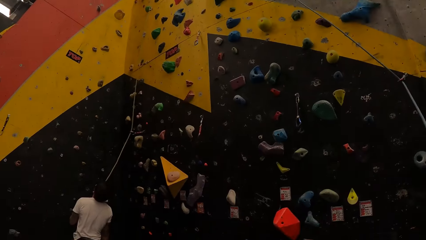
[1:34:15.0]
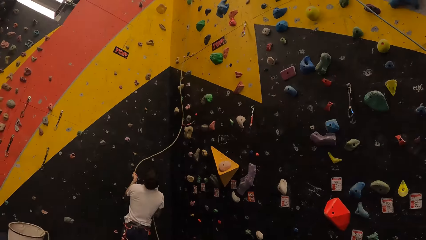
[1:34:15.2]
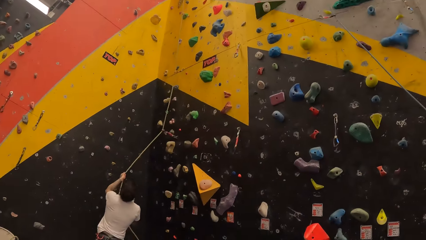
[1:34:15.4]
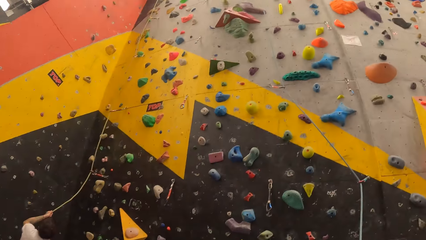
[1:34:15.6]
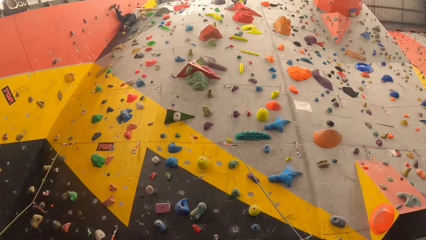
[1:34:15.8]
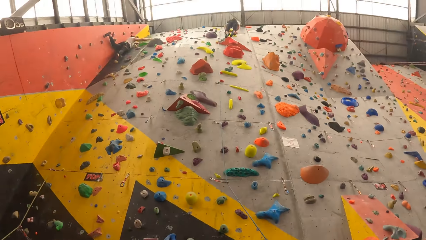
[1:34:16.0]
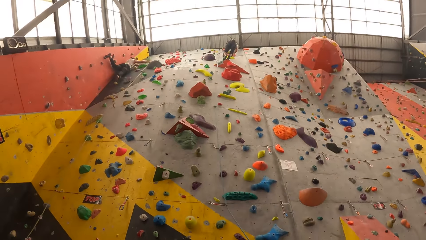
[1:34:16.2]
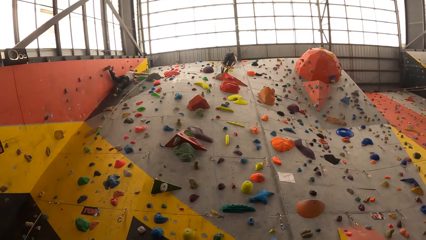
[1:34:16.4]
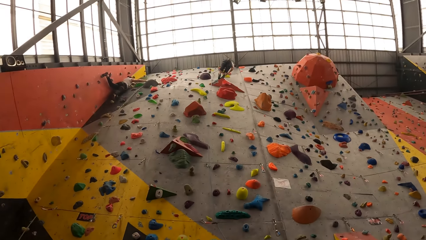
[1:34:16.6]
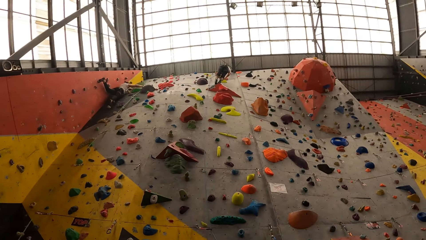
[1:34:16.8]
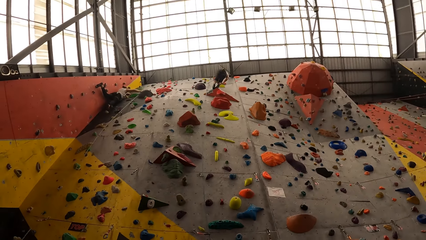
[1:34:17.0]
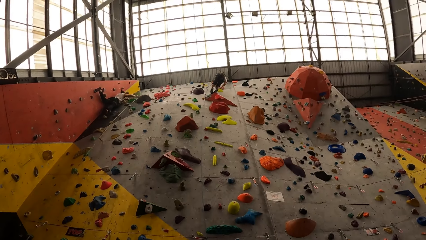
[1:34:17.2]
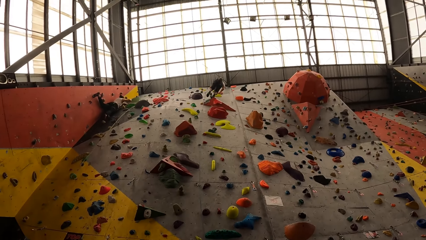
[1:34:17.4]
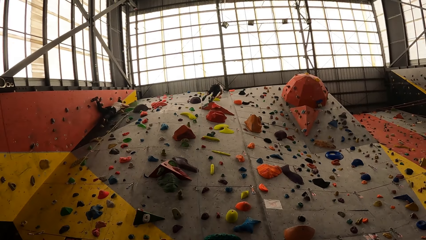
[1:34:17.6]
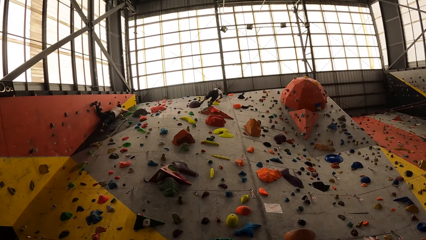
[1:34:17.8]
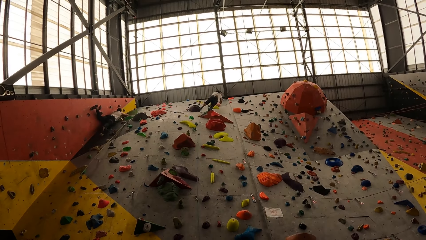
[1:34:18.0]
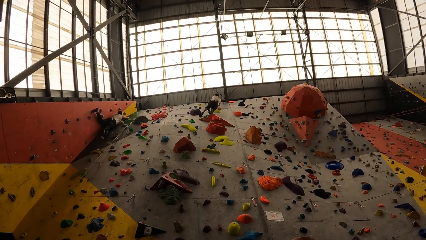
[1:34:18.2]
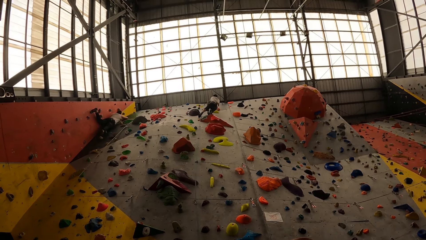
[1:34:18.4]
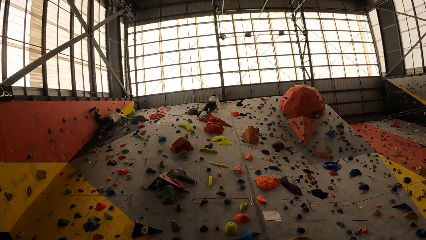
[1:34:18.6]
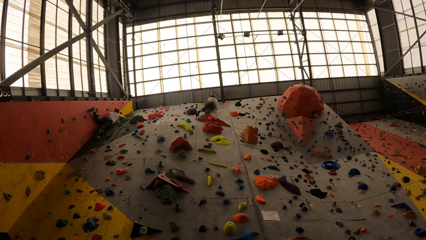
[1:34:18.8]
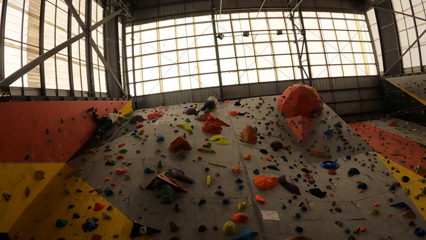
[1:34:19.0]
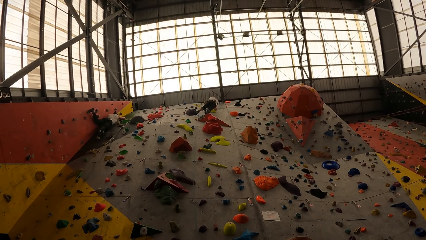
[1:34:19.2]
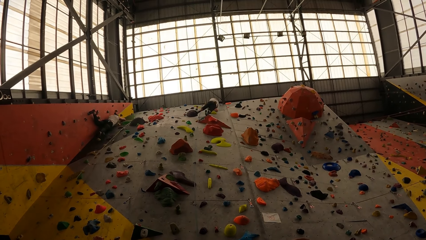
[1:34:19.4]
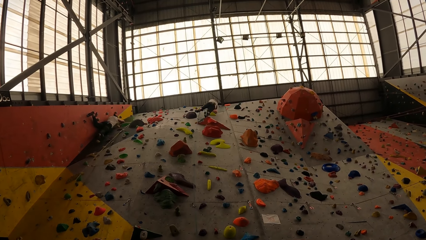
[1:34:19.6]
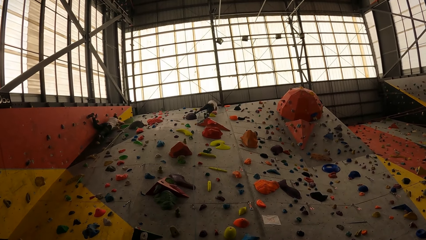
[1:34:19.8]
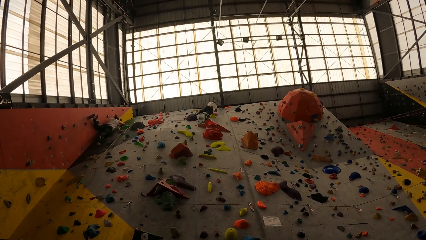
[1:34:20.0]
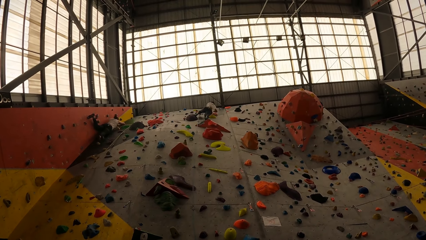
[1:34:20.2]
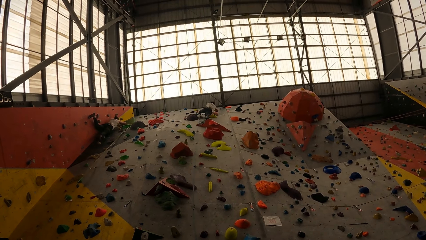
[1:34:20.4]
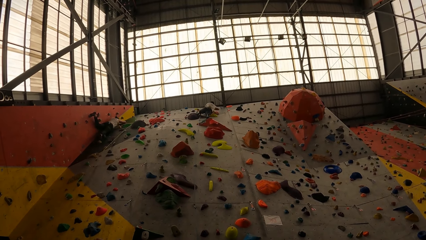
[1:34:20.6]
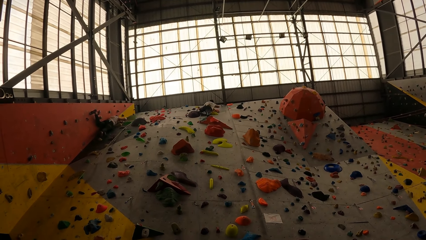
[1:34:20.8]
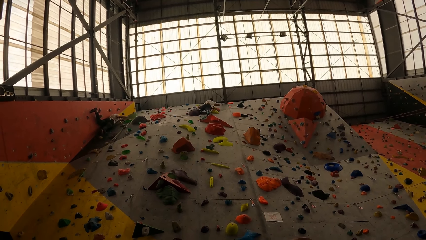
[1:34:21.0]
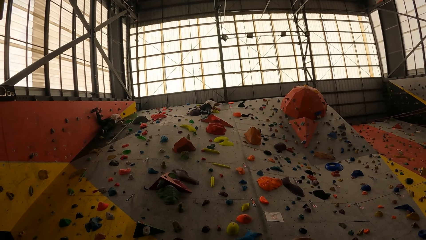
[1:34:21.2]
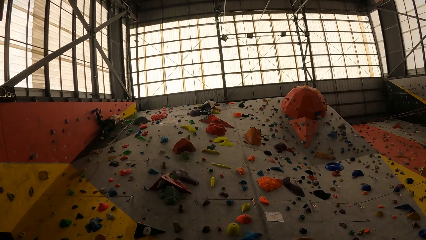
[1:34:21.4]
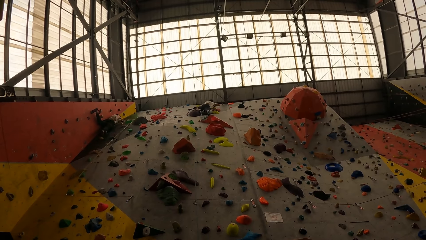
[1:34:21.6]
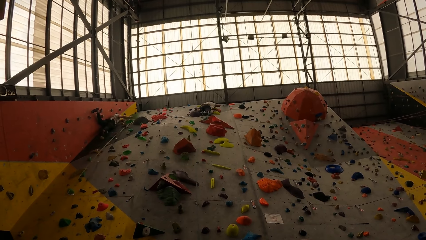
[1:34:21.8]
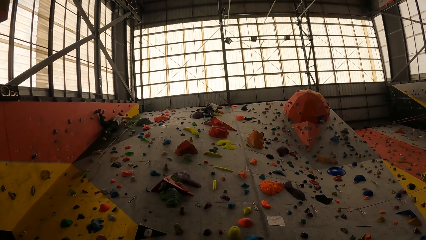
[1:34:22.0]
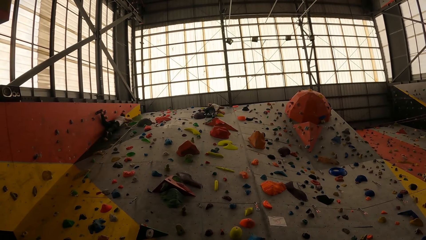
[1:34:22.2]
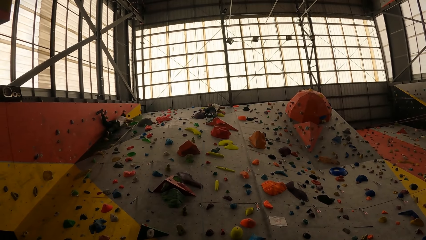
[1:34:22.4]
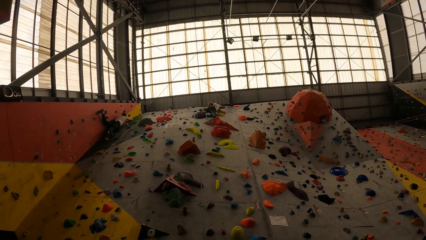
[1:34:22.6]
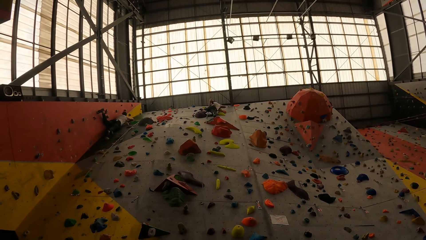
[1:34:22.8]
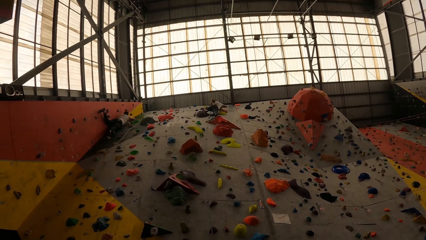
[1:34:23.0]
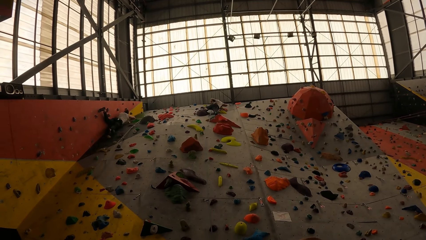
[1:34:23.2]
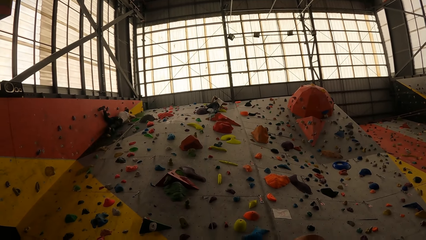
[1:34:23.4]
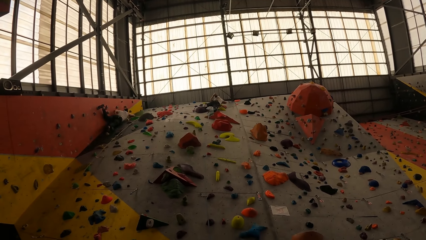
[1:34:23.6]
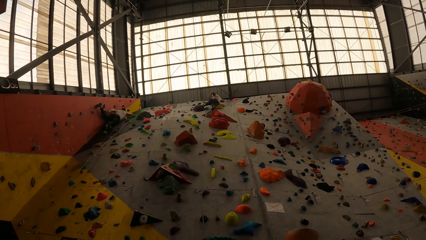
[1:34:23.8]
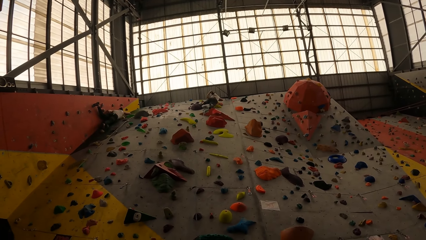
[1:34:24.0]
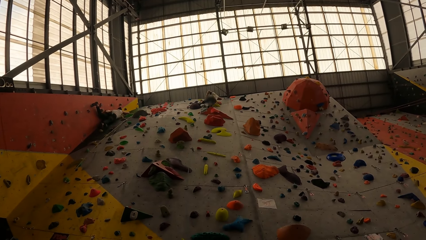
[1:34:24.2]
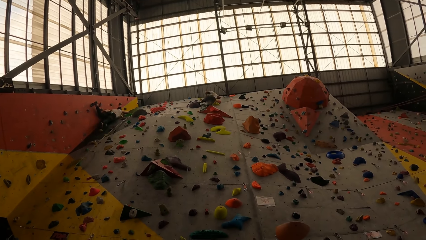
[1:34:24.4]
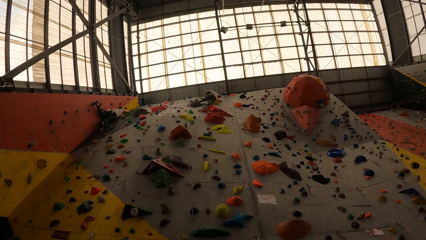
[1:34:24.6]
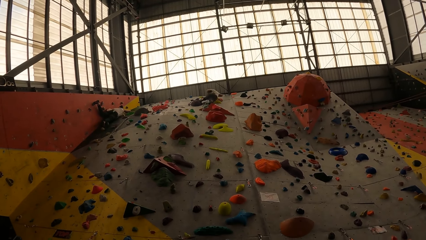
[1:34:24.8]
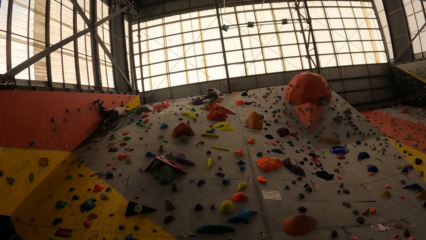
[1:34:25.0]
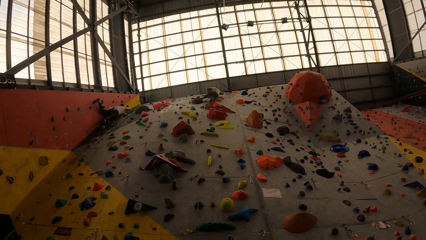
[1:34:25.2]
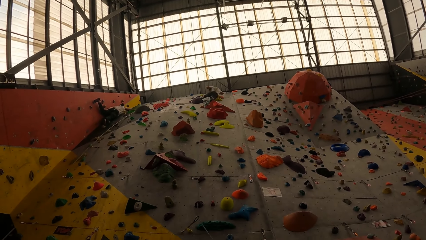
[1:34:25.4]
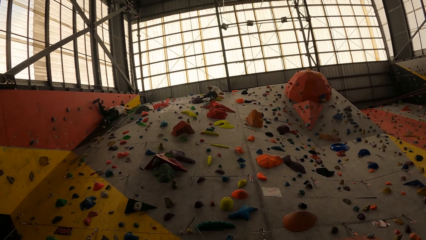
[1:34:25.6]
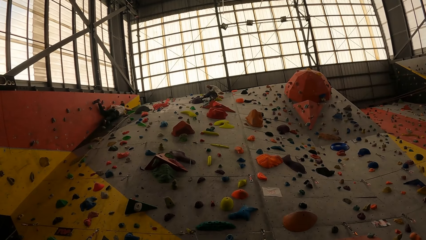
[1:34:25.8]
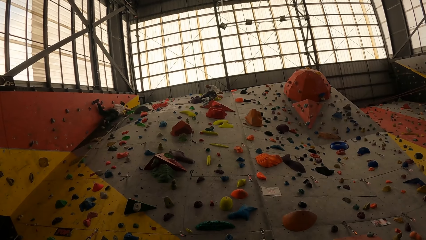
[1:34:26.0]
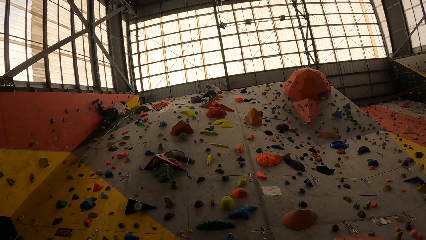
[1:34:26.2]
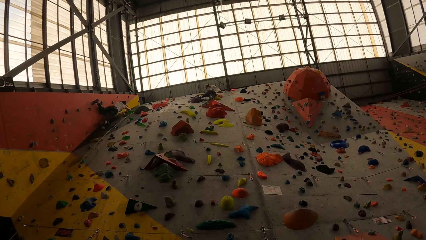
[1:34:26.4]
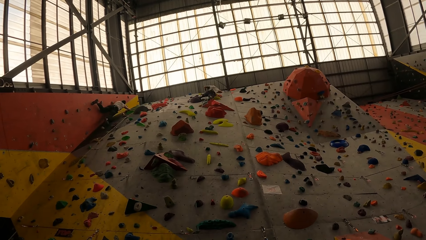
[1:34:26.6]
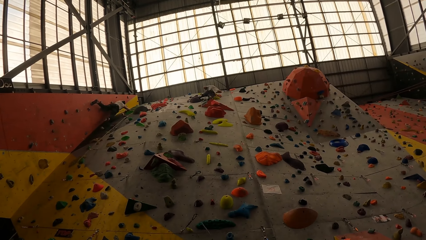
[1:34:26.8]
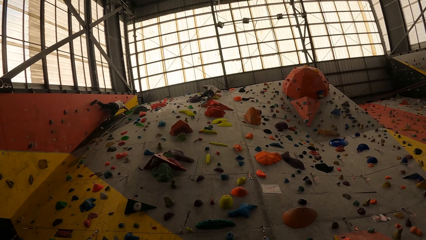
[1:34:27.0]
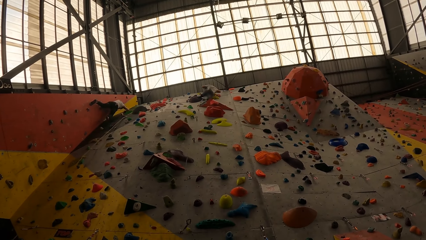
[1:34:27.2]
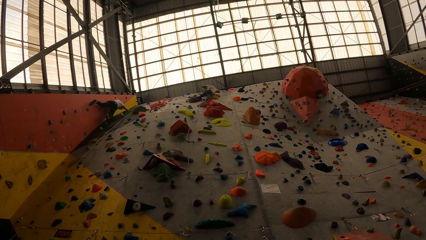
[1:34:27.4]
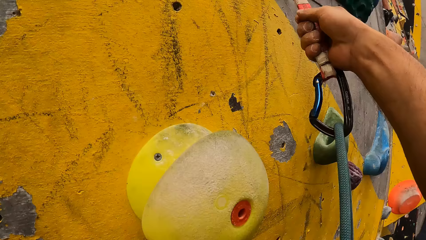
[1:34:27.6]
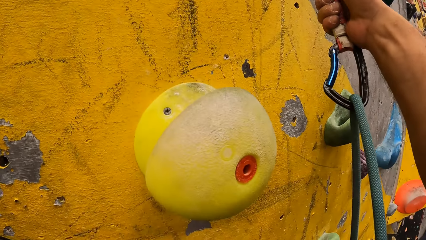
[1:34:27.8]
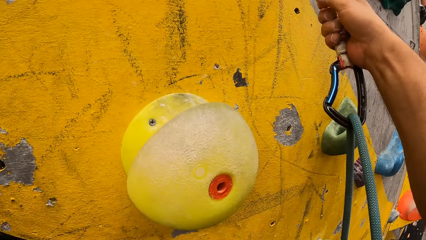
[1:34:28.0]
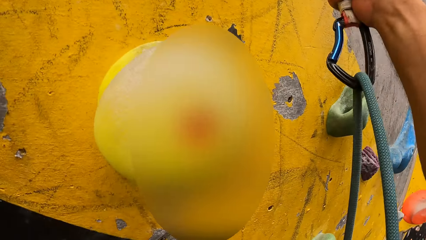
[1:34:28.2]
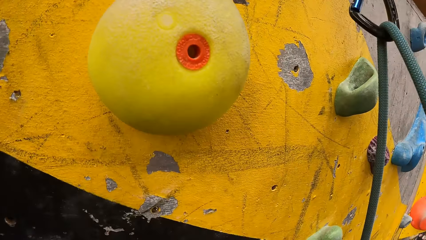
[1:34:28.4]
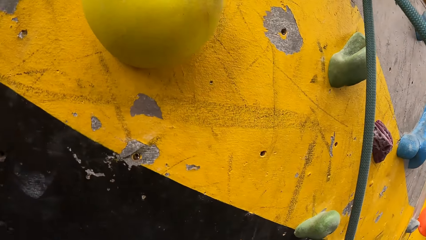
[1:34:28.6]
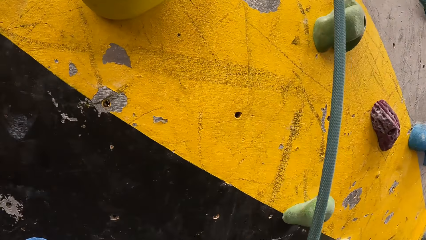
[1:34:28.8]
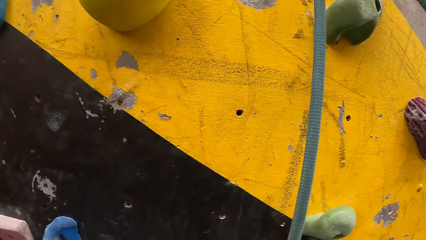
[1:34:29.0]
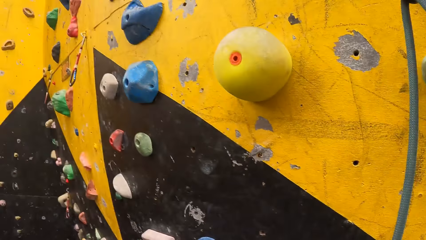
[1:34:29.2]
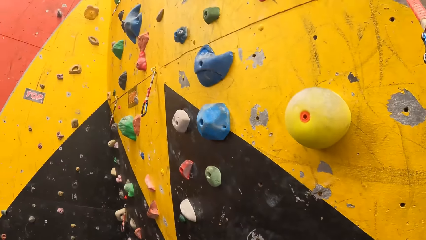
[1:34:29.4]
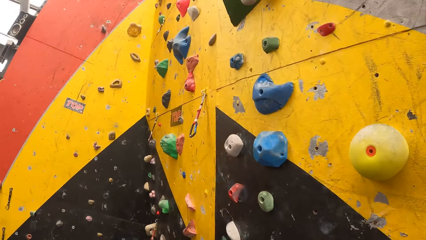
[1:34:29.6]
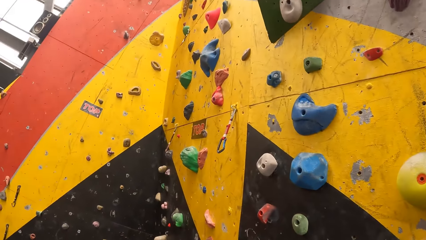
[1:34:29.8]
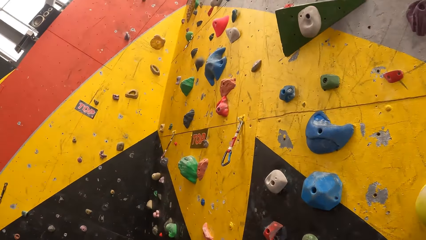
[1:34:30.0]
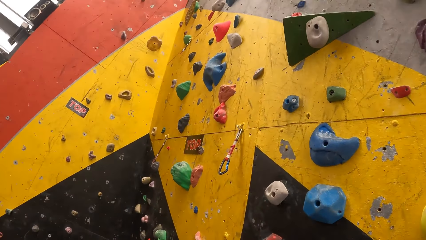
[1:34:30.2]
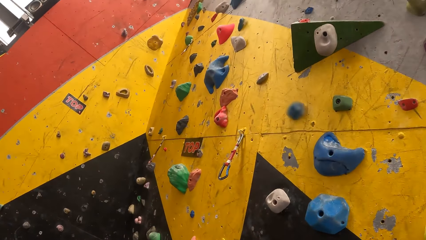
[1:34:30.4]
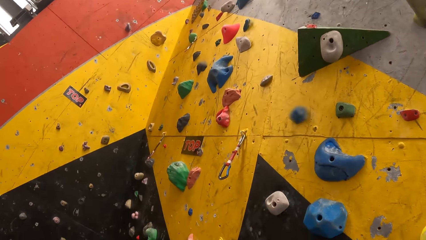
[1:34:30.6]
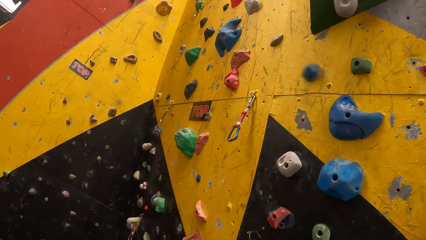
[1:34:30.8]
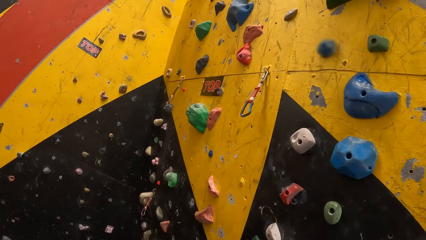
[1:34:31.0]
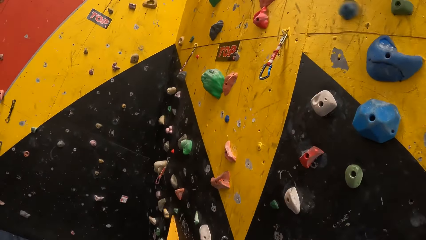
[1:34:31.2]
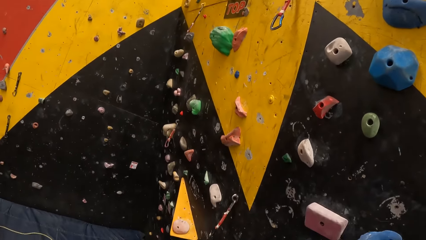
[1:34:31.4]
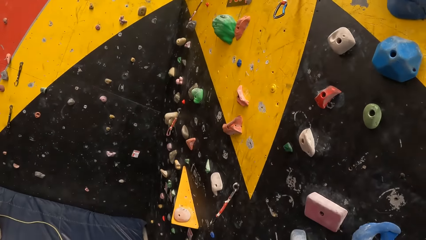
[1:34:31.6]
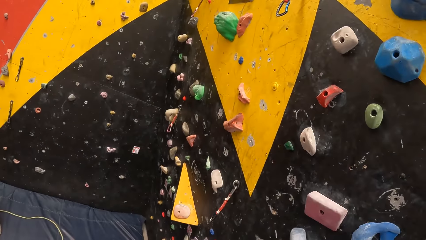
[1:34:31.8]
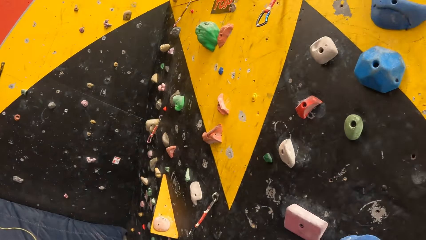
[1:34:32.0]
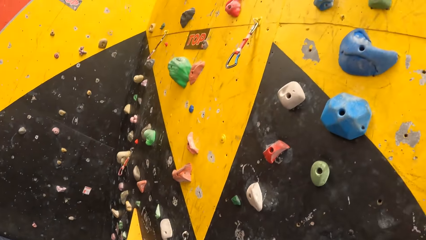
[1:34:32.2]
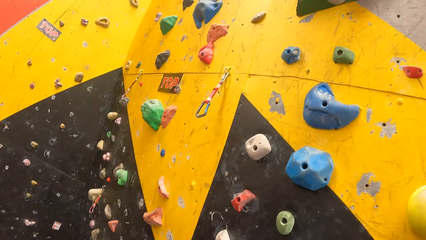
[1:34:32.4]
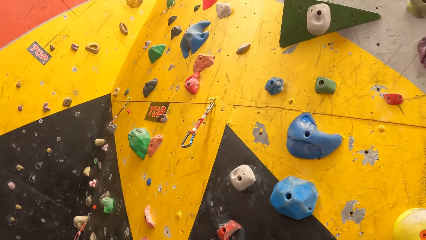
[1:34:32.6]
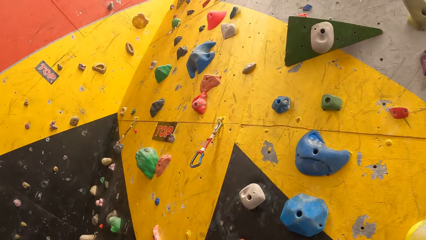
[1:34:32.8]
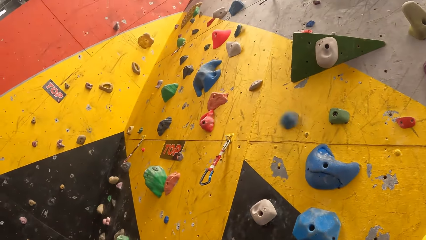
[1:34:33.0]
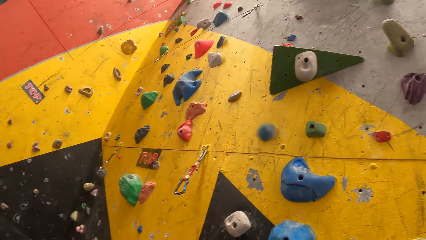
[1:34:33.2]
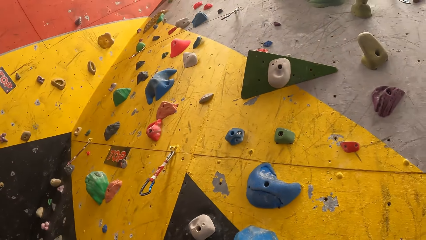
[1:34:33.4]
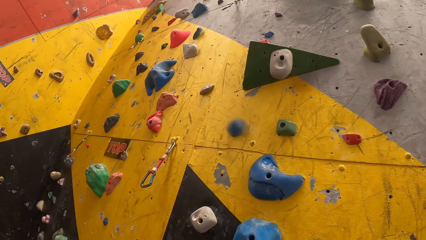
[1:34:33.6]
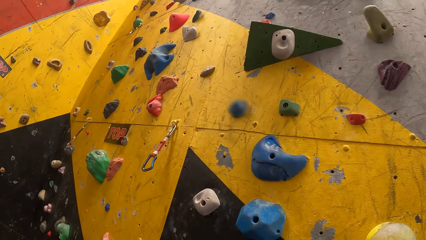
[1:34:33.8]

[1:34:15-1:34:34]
A person holds the rope. The camera wearer looks around. A man climbs a rock climbing game. Another person climbs the wall. The camera wearer climbs the wall. They look around.
